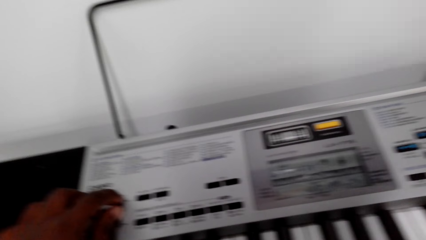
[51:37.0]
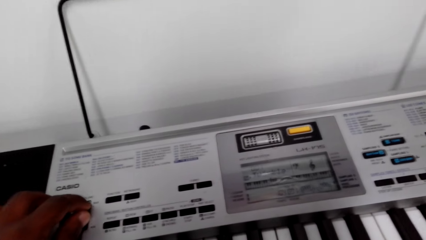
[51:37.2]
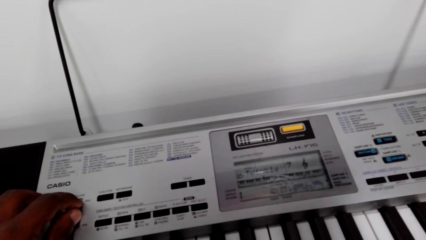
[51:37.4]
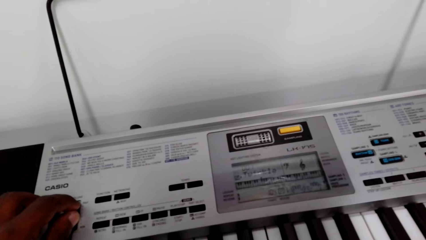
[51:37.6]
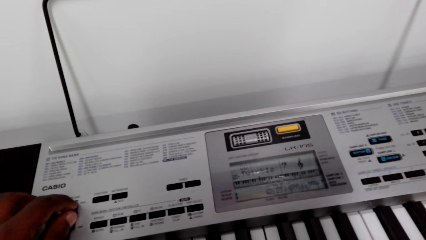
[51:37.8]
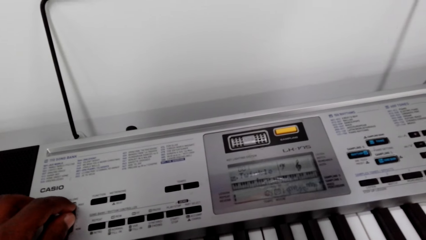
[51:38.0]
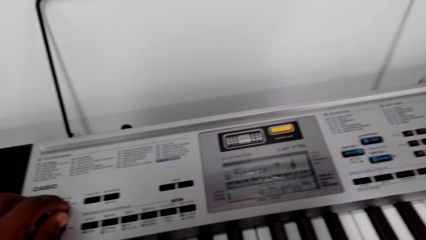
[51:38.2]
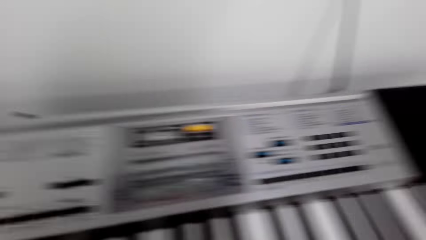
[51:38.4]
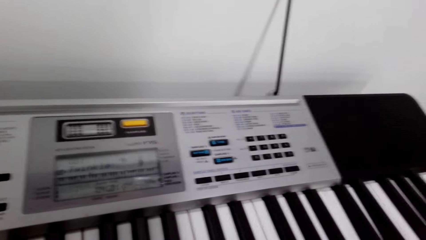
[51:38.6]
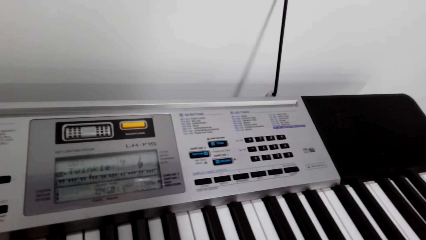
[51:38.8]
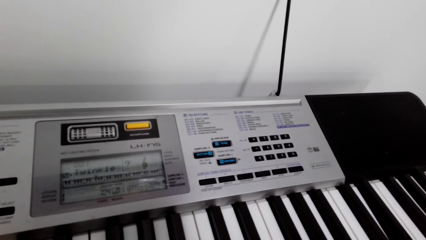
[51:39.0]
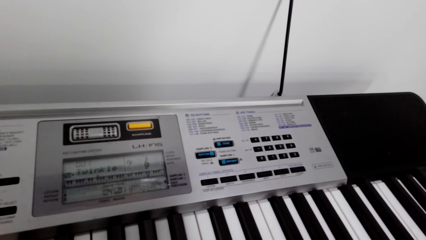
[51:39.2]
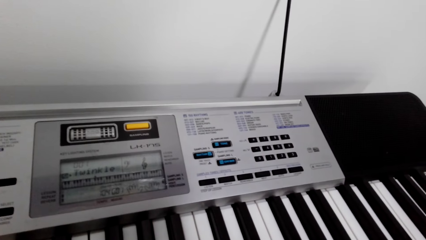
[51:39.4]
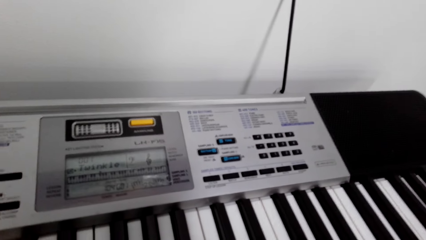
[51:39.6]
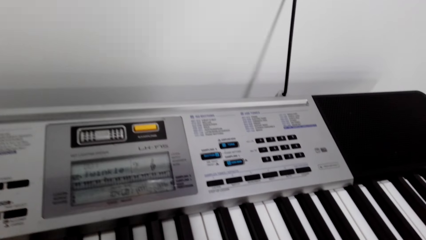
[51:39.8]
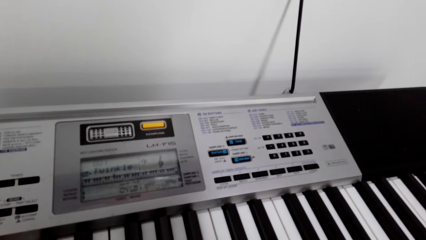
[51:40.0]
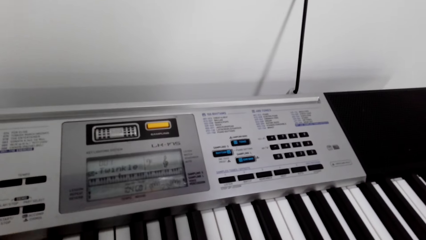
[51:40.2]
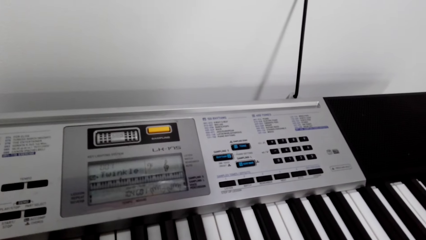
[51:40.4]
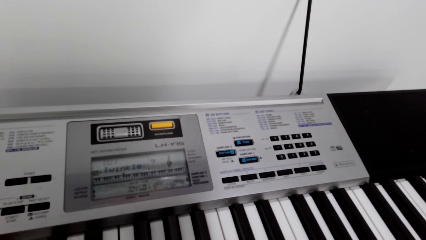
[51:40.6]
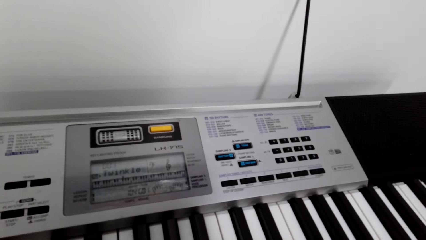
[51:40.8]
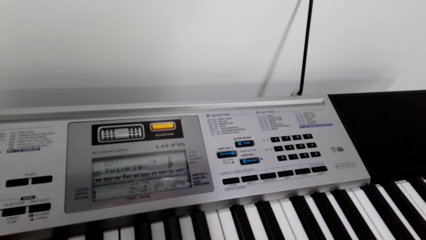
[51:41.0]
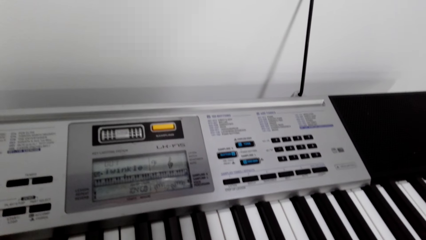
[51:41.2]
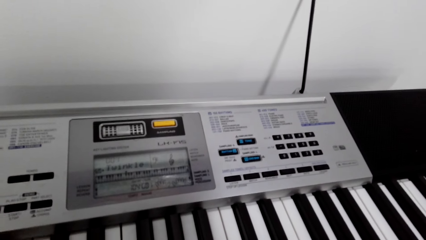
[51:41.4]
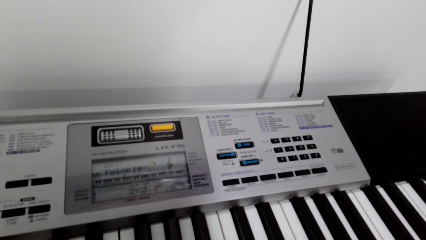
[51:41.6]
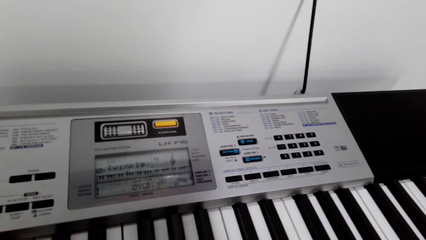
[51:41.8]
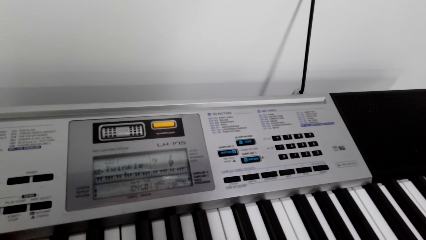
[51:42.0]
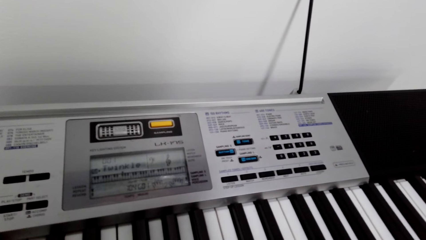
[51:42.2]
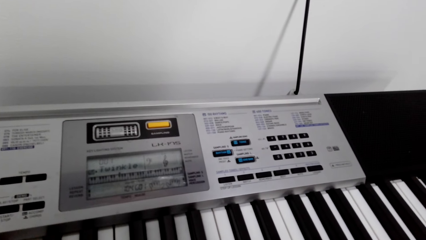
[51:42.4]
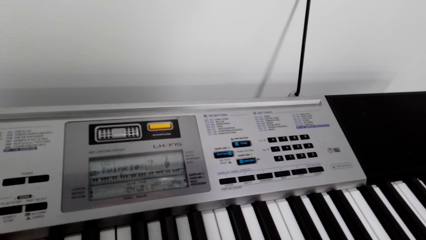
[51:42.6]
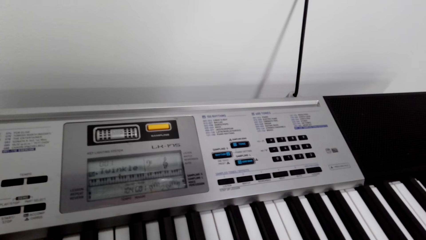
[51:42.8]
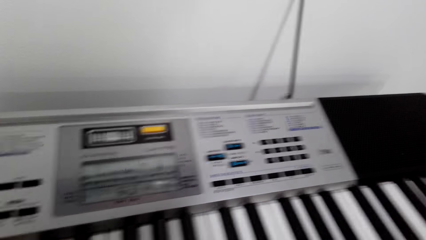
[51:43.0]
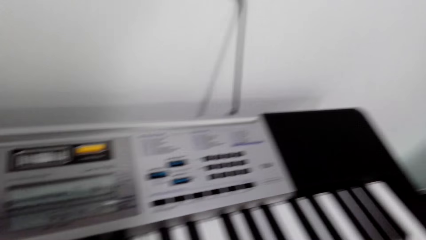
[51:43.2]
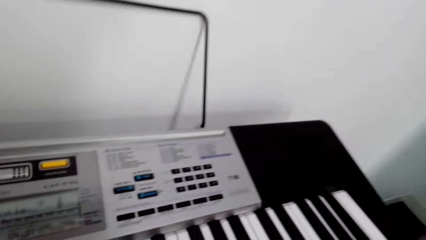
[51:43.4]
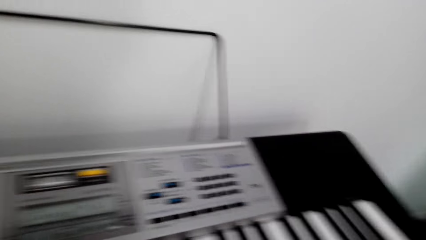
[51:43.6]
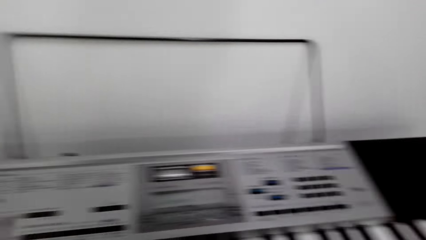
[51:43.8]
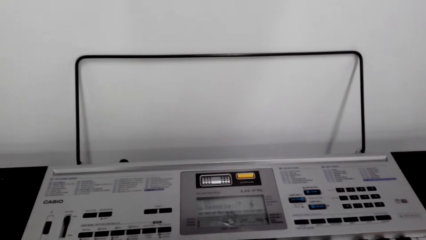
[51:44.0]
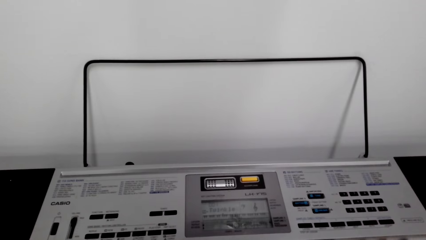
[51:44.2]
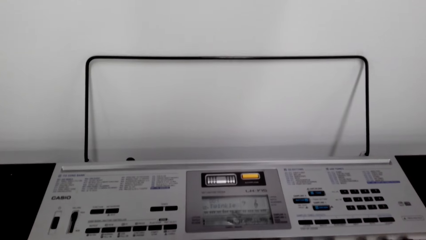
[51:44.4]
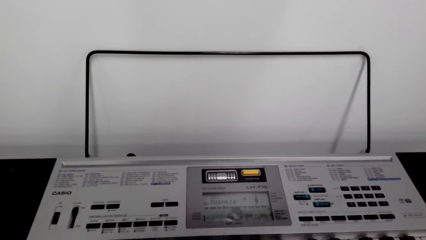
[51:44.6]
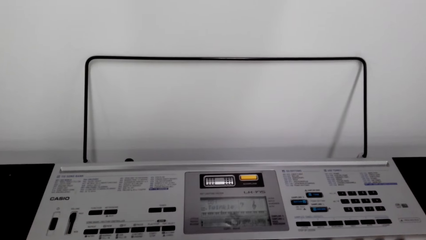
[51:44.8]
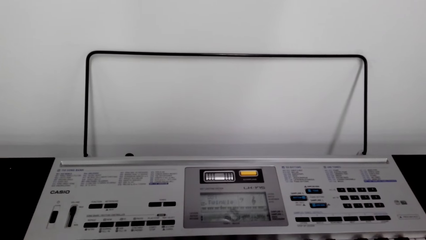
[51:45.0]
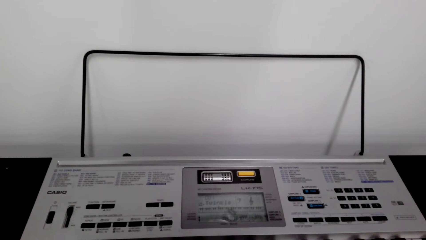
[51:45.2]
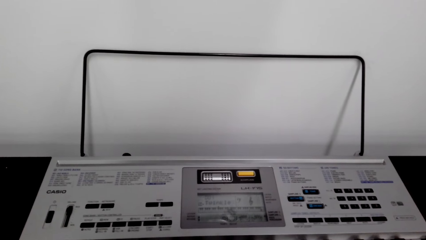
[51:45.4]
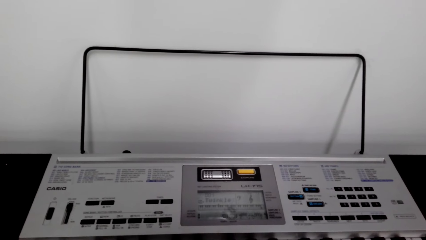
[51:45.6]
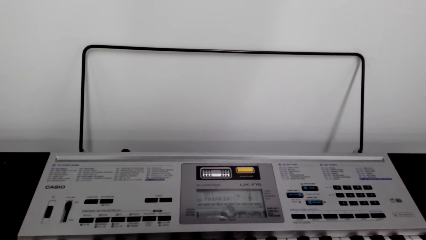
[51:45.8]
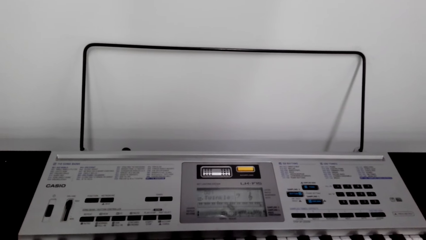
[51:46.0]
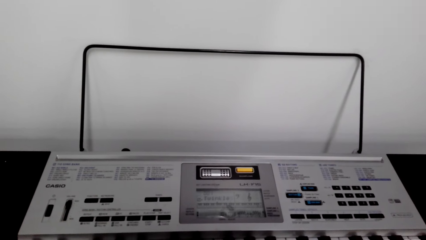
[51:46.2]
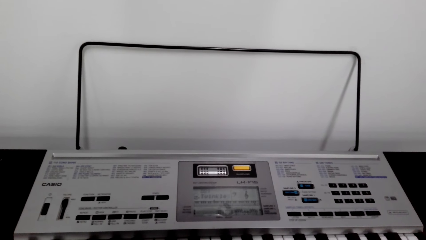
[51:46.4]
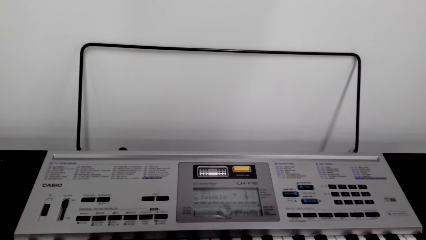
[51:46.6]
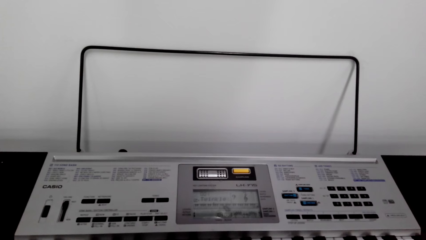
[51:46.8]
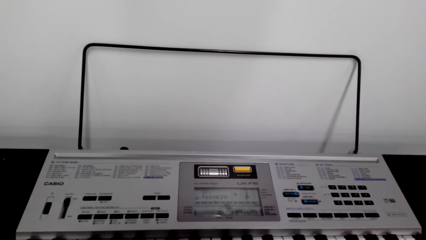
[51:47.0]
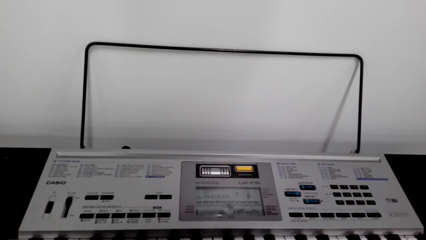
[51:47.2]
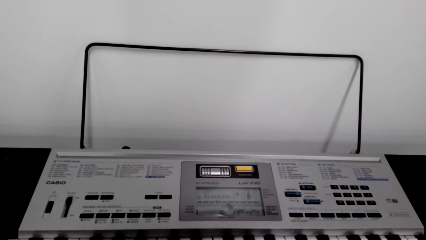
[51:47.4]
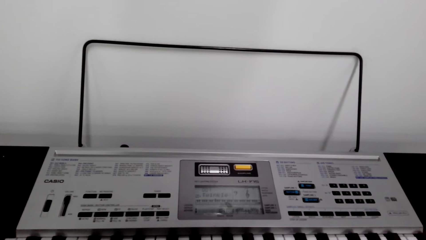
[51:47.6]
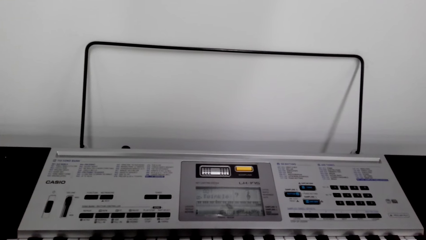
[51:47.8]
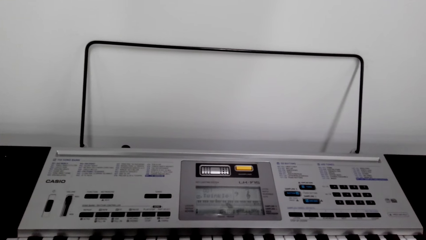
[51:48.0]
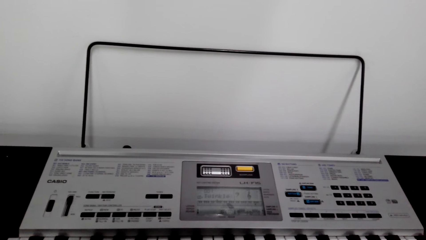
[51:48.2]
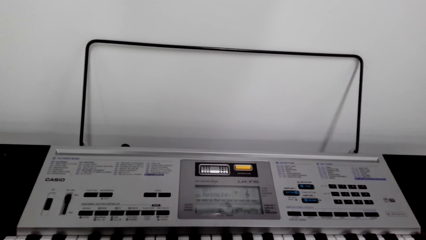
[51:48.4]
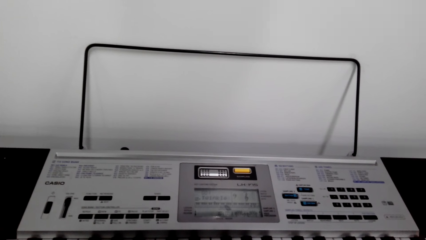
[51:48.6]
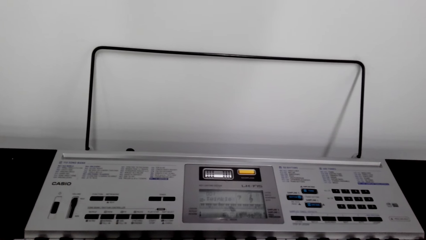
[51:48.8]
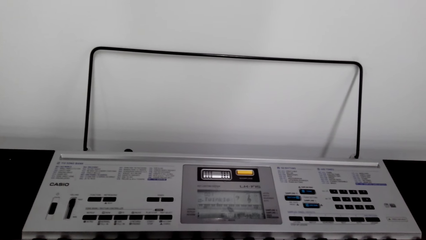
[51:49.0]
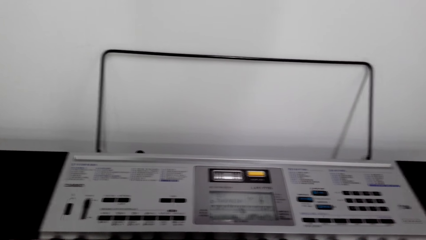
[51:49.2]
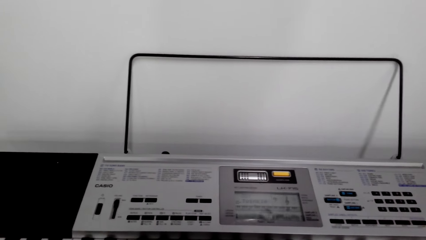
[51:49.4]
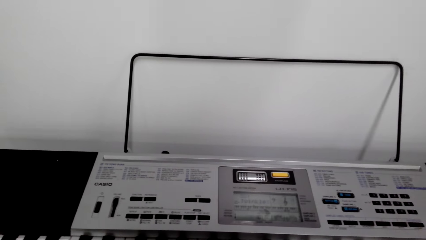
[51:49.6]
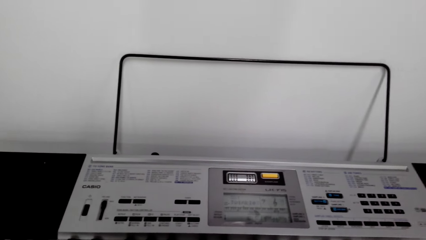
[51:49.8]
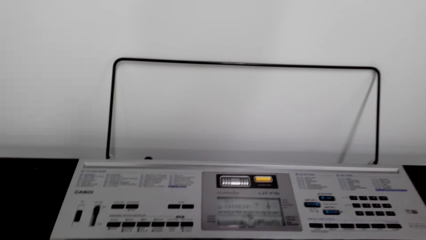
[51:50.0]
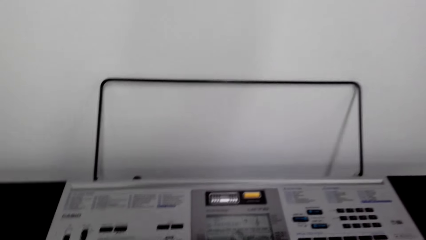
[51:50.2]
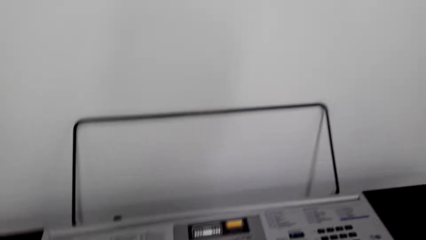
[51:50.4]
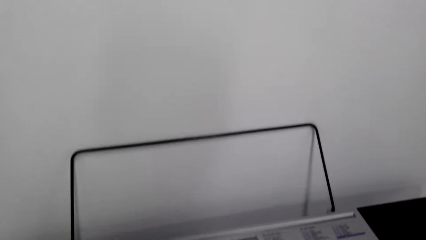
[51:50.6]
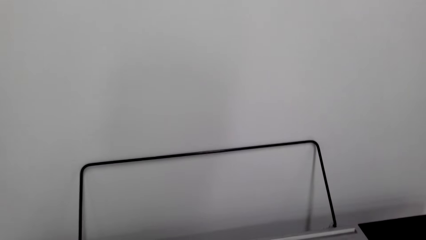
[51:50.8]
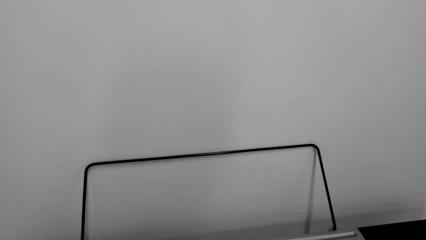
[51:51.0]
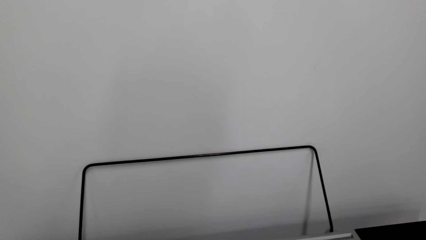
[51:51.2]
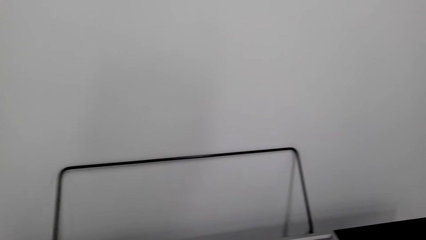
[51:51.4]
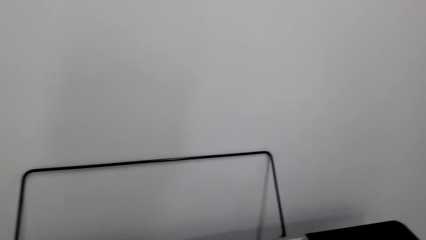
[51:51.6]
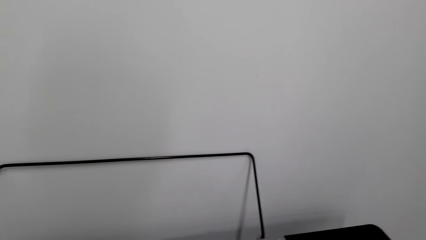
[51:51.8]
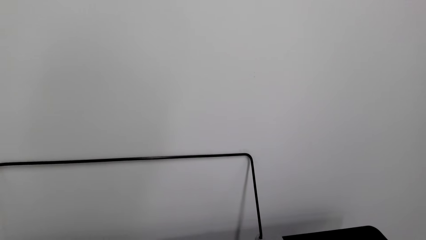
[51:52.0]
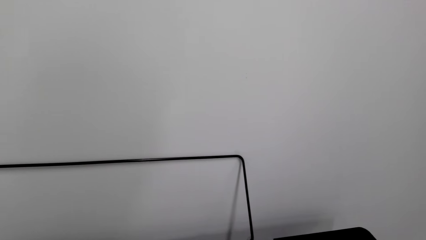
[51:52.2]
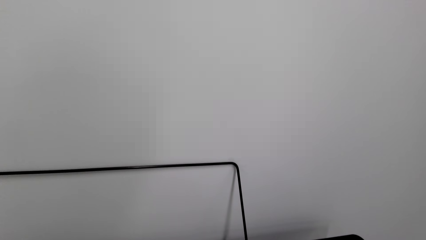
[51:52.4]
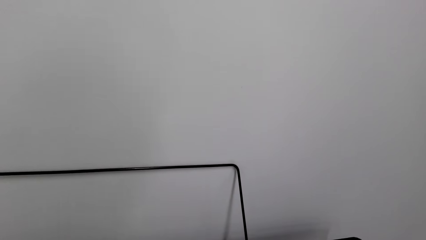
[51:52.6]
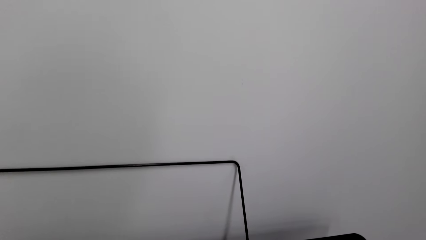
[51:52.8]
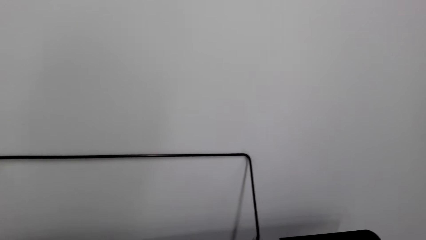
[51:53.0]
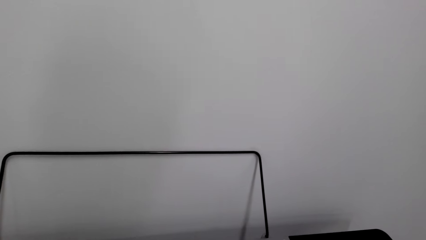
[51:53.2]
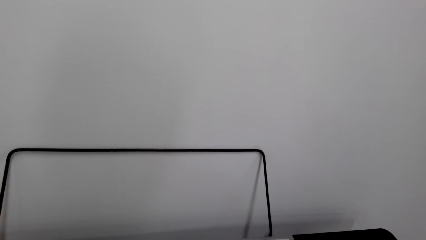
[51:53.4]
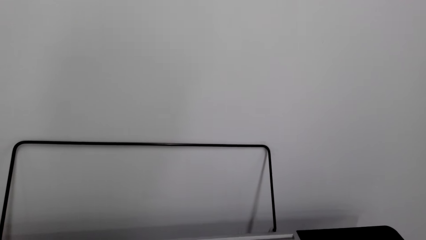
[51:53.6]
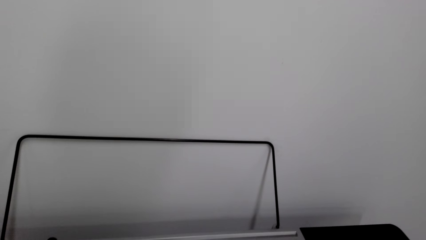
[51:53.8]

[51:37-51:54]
The camera wearer presses a button on the piano. They look around.
